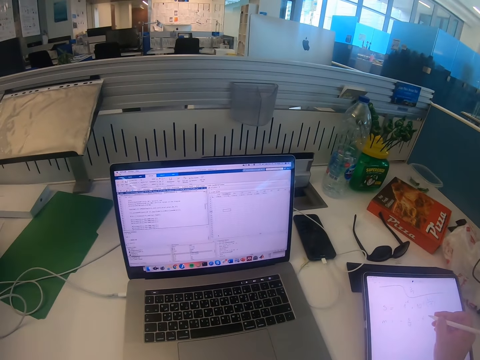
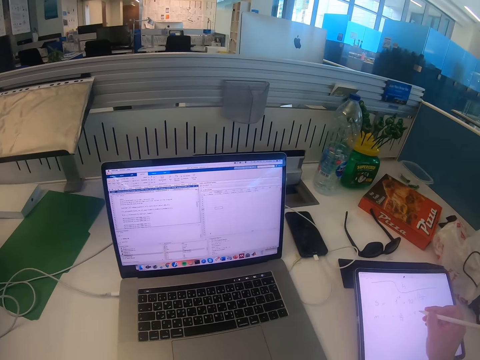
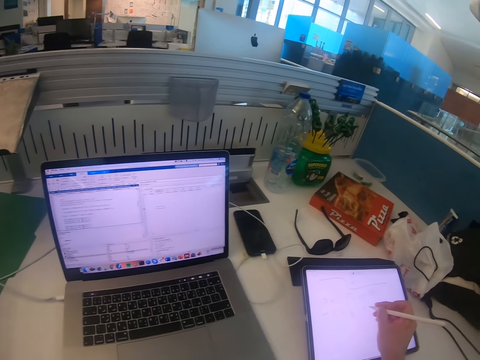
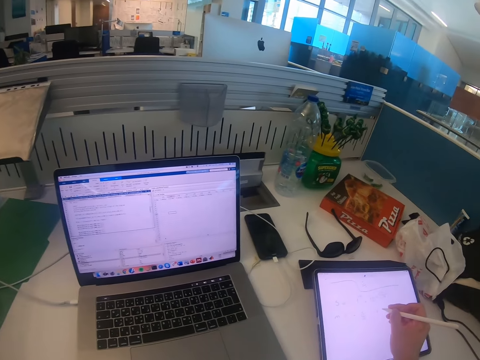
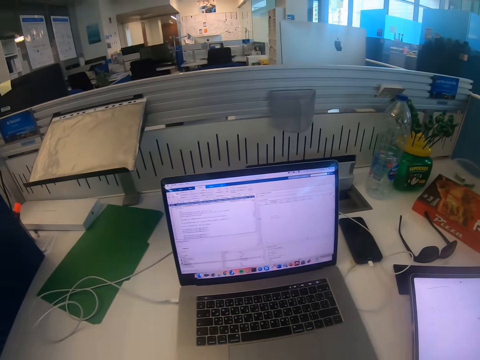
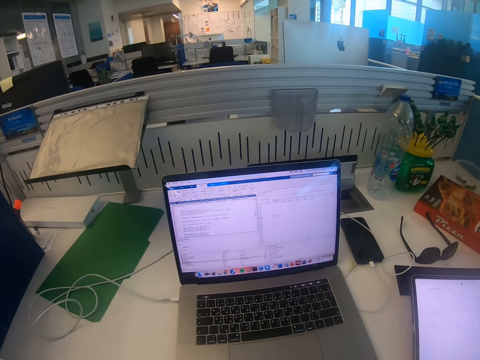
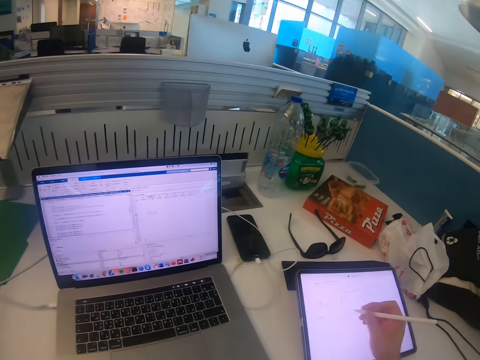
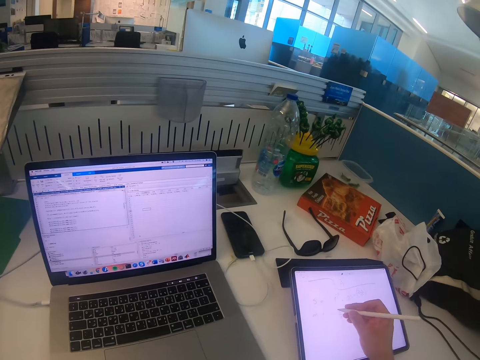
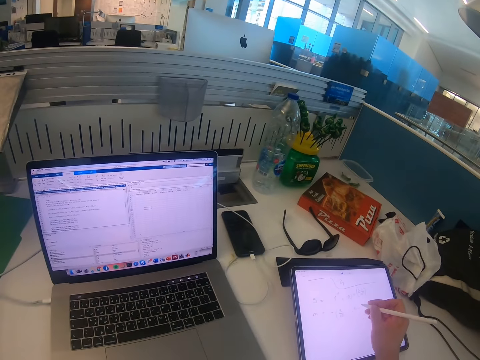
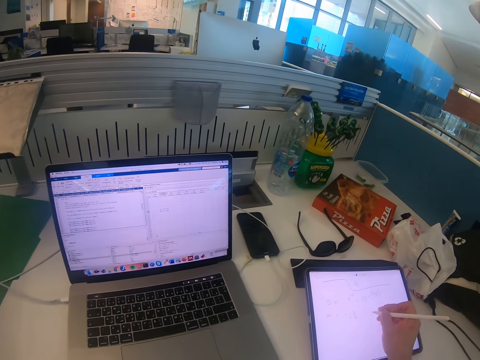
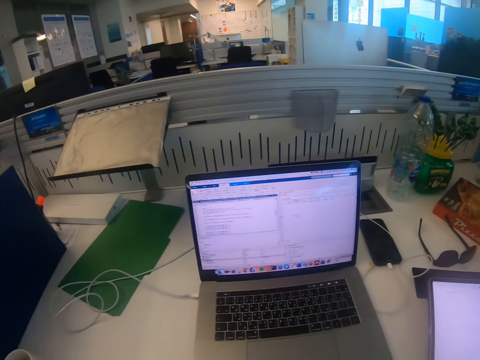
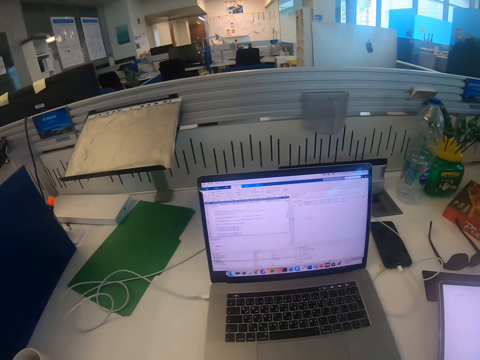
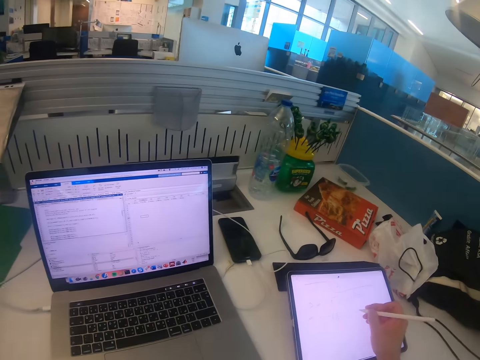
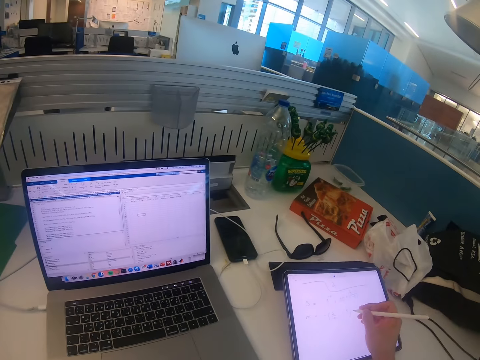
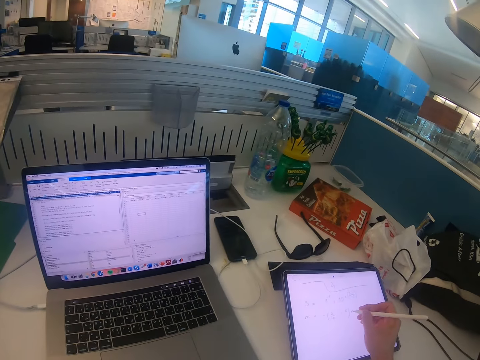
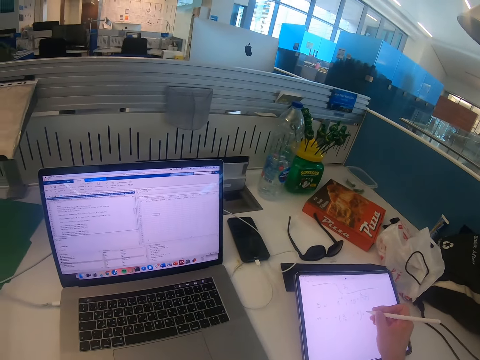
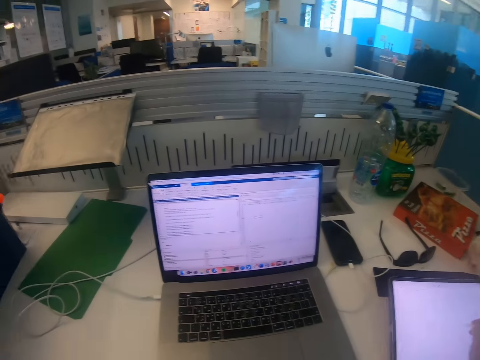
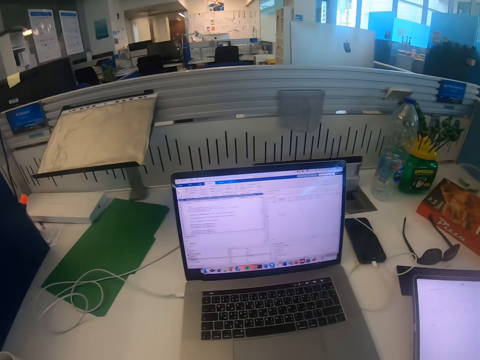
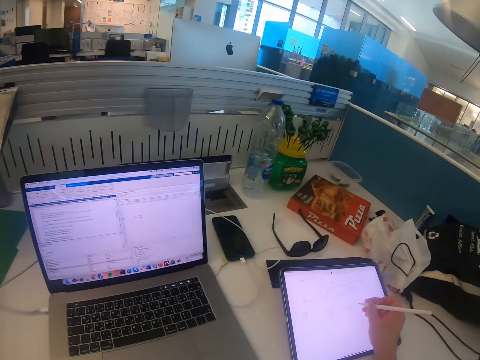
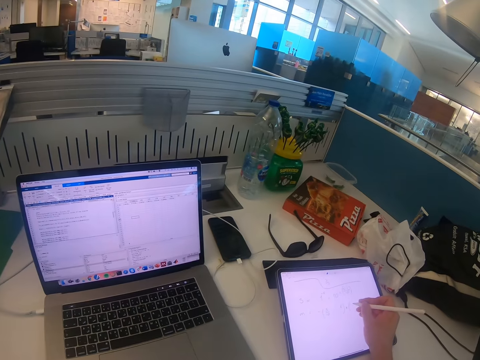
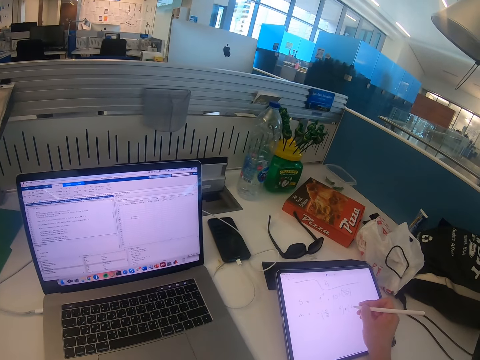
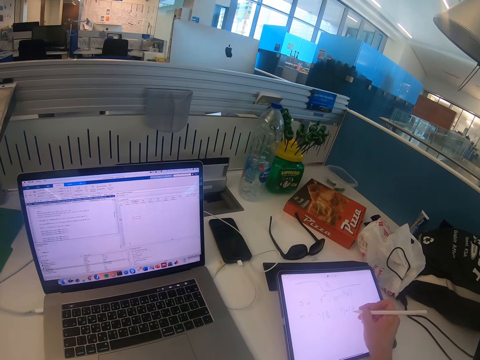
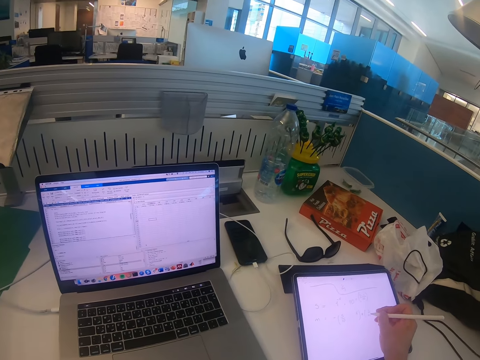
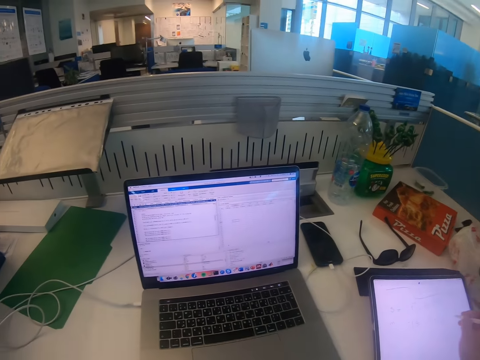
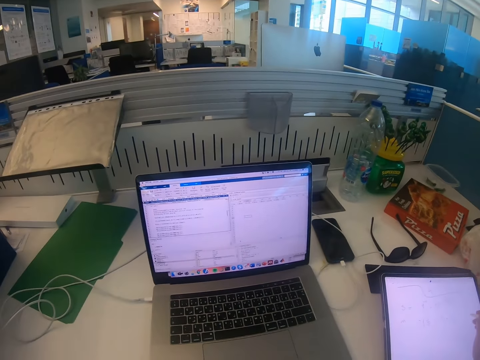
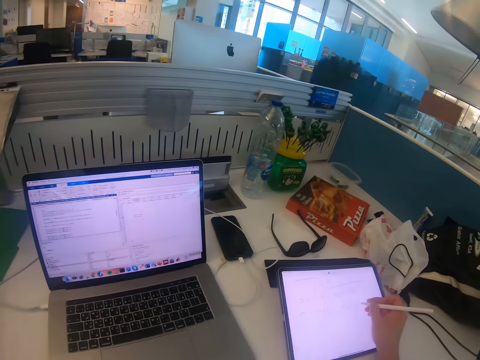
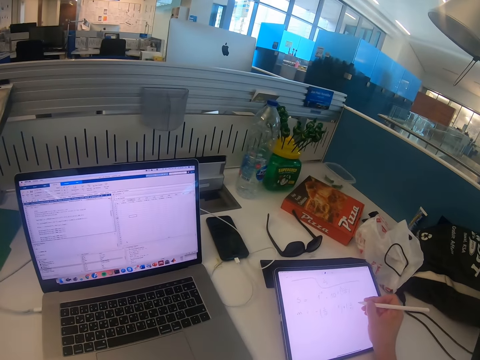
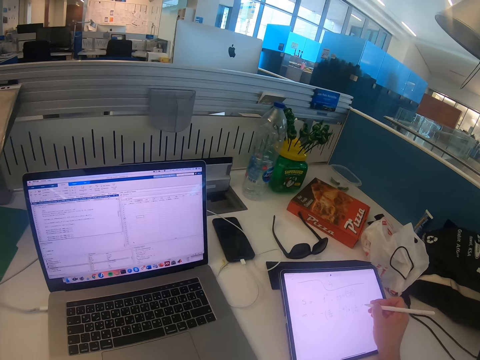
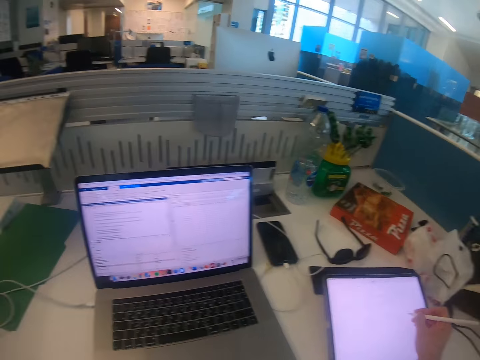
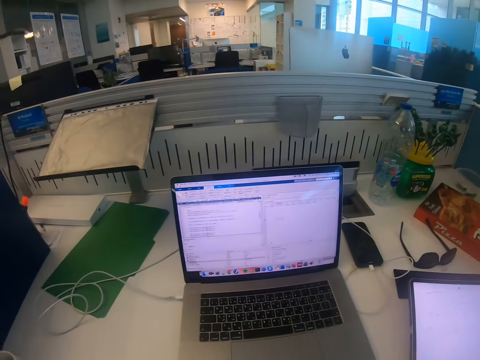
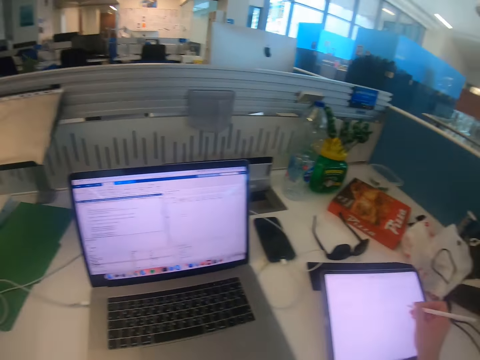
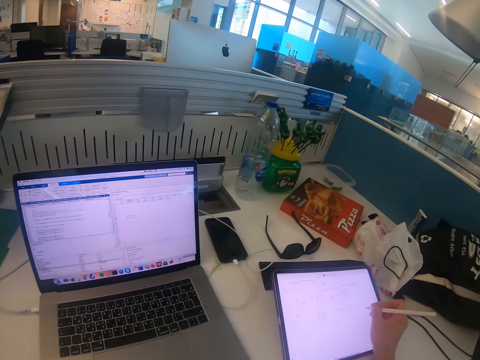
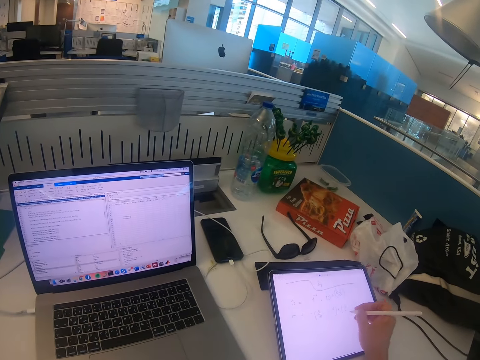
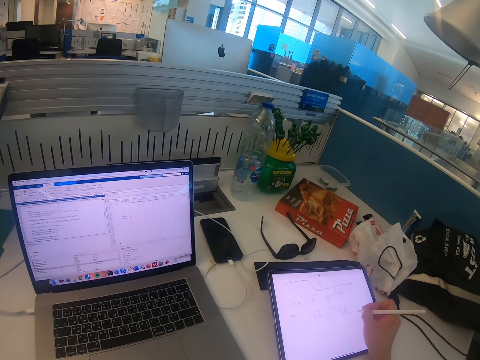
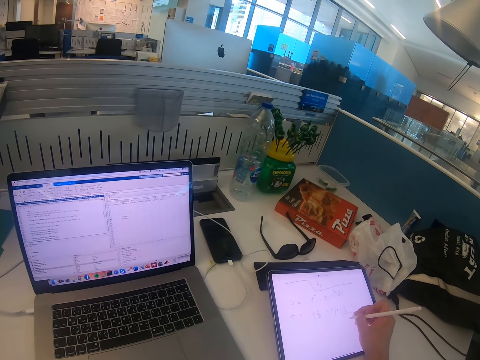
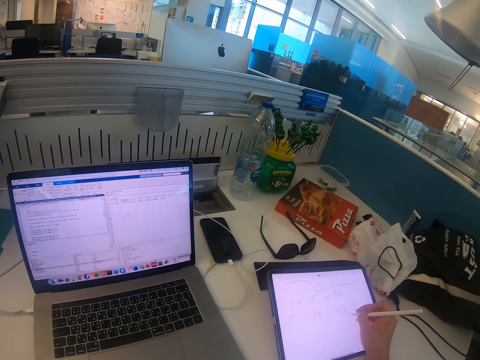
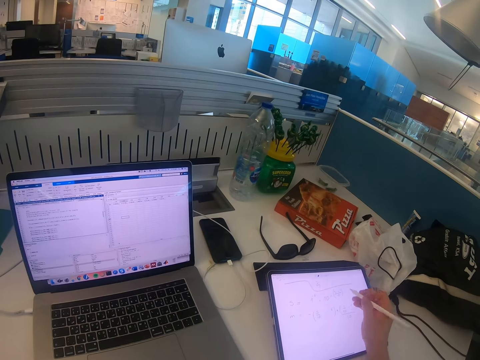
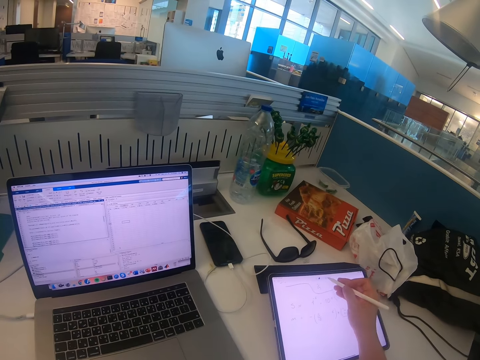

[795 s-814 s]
The camera wearer looks at the laptop. They write on the iPad. They look at the laptop. They look at the iPad. They look at the laptop. They look at the iPad. They look at the laptop. They look at the iPad. They look at the laptop. They look at the iPad.

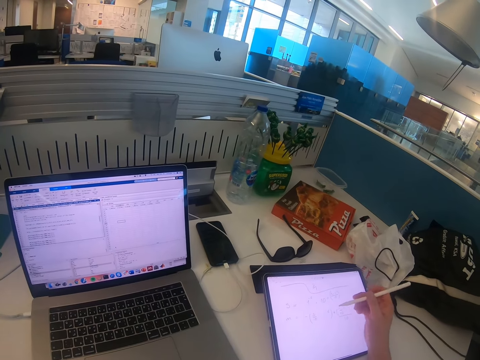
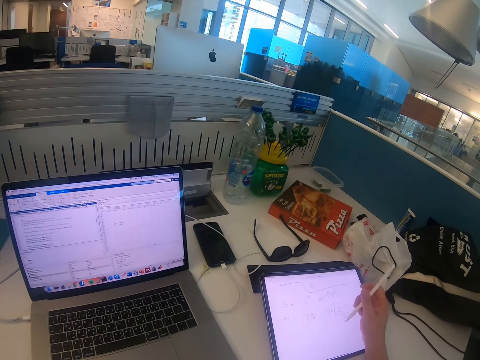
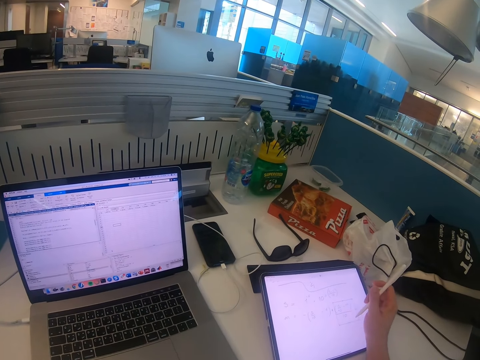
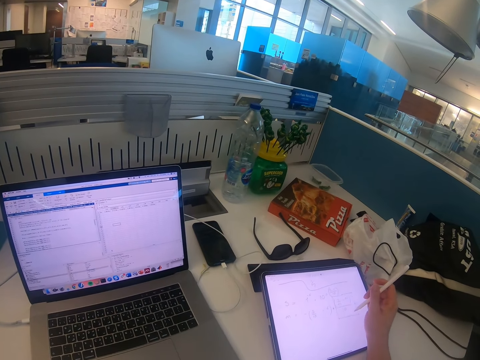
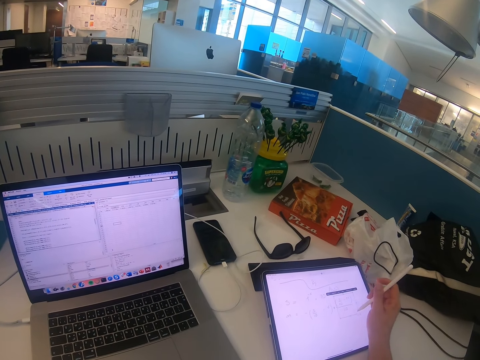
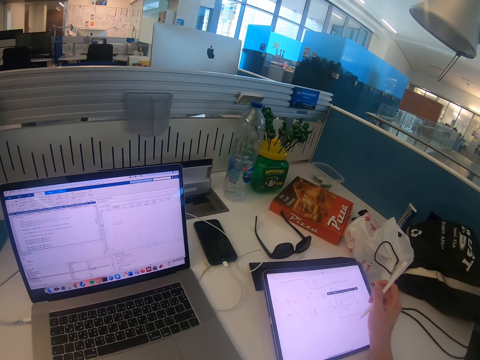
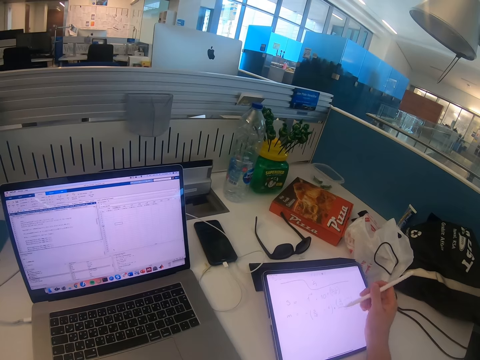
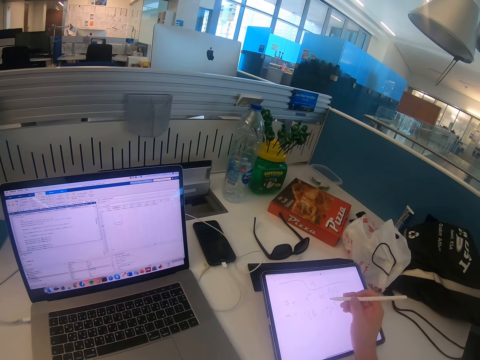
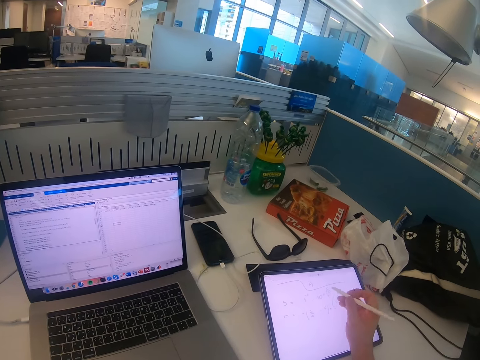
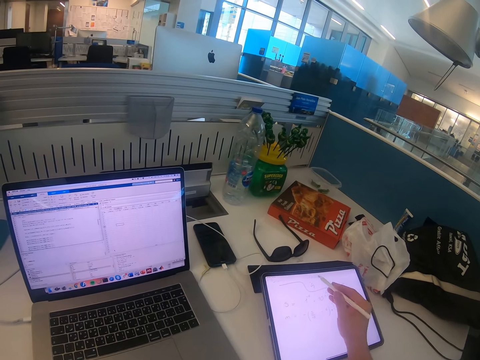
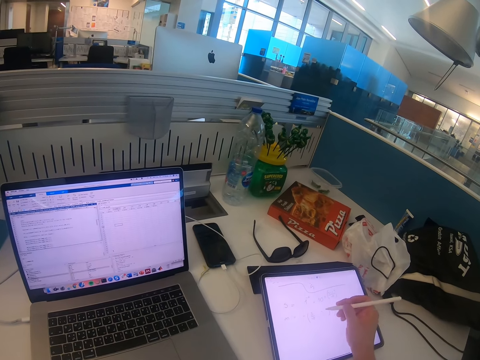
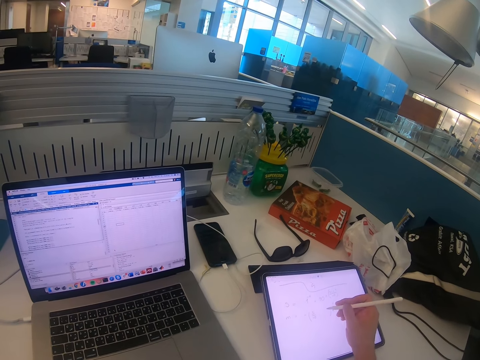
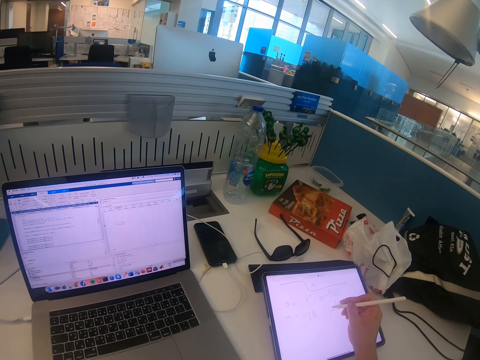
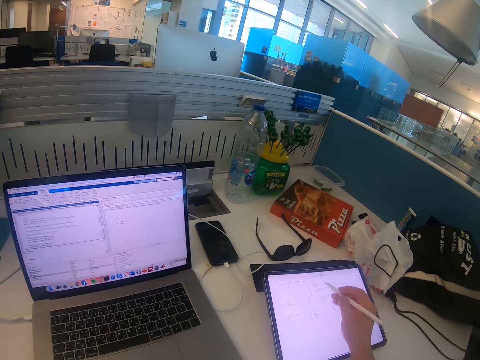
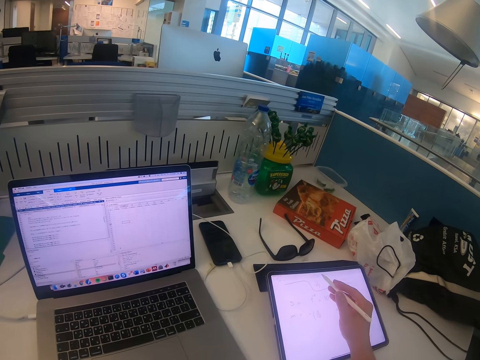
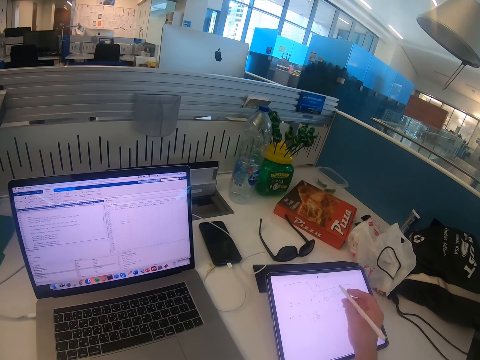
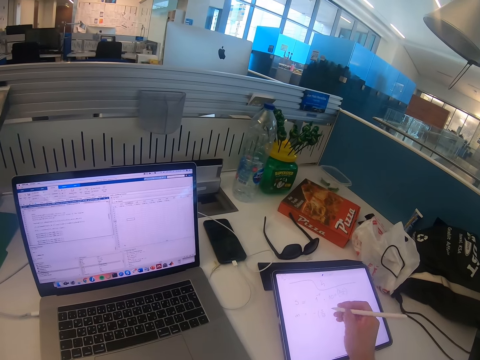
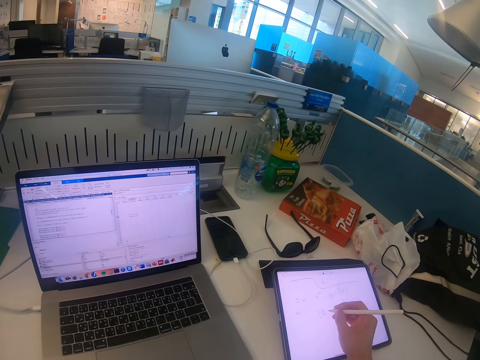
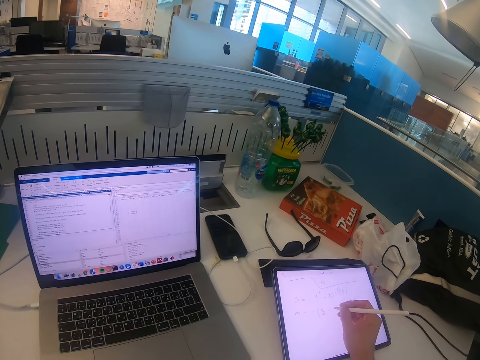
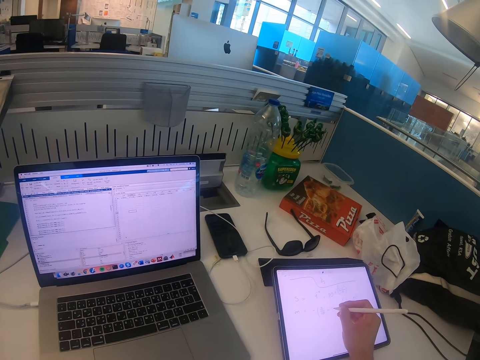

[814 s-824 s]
The camera wearer operates the iPad. They write on the iPad.
